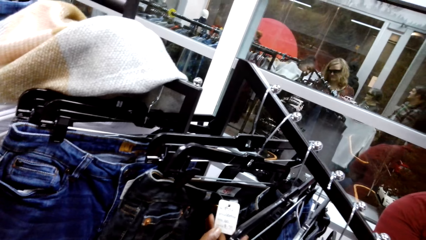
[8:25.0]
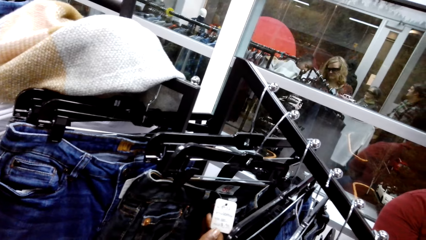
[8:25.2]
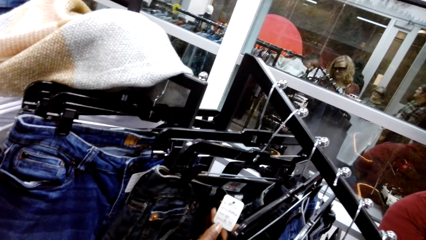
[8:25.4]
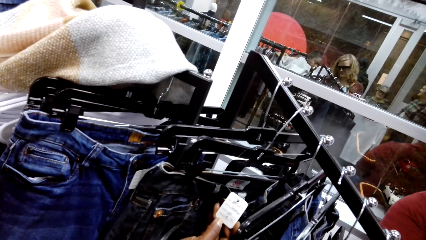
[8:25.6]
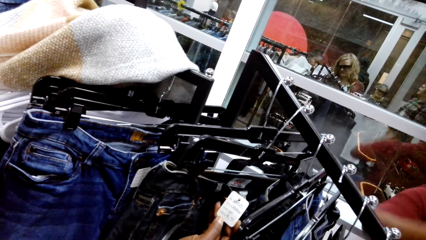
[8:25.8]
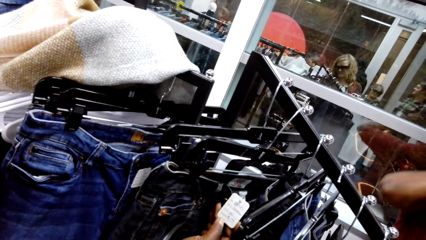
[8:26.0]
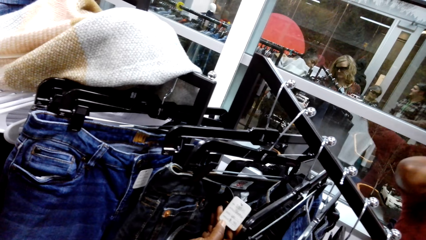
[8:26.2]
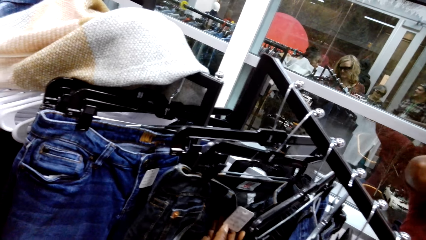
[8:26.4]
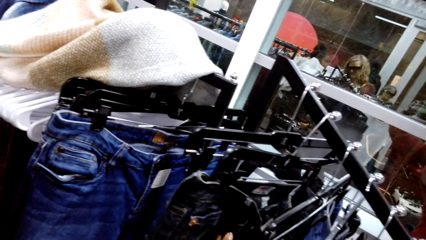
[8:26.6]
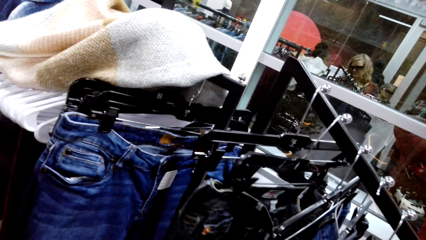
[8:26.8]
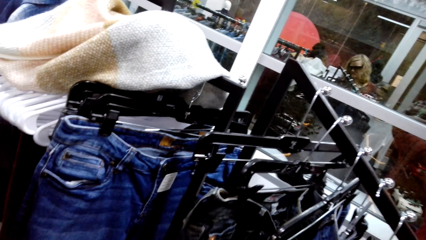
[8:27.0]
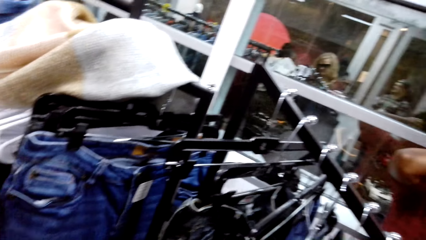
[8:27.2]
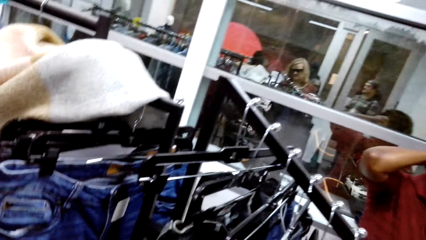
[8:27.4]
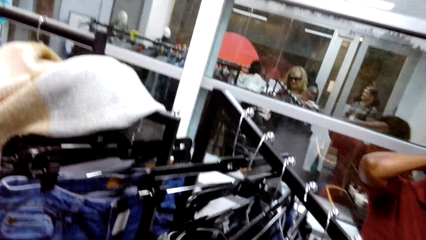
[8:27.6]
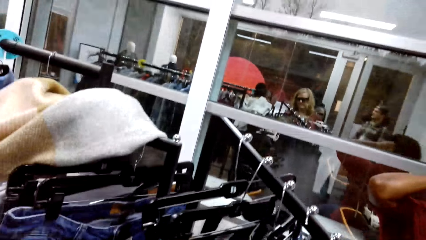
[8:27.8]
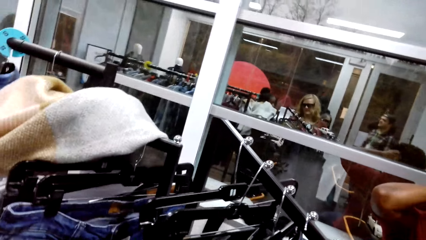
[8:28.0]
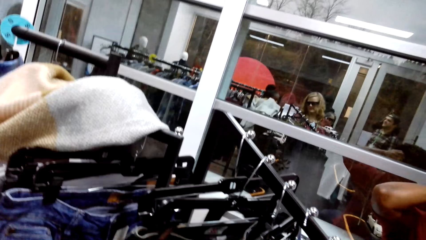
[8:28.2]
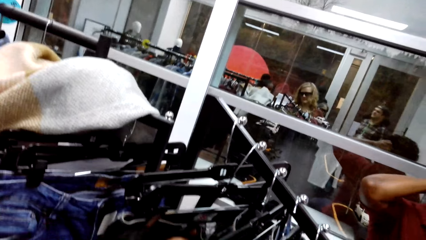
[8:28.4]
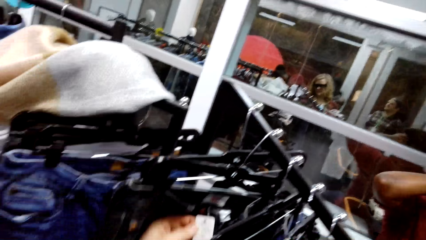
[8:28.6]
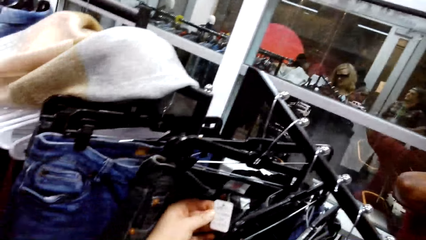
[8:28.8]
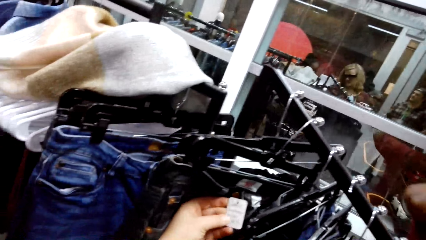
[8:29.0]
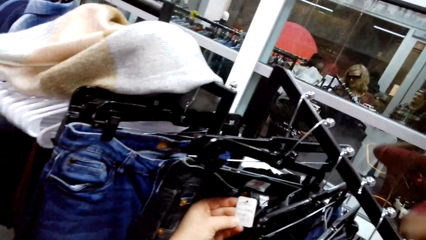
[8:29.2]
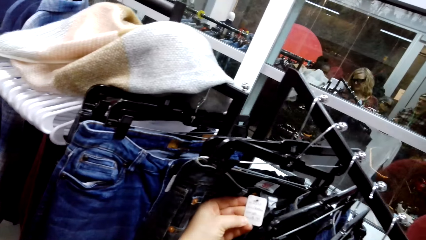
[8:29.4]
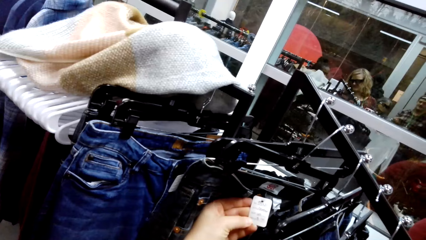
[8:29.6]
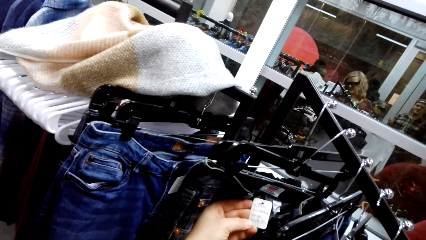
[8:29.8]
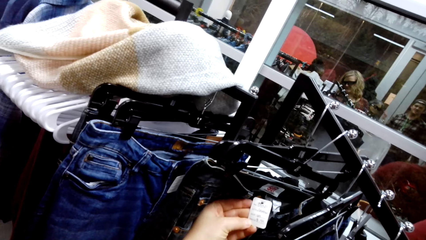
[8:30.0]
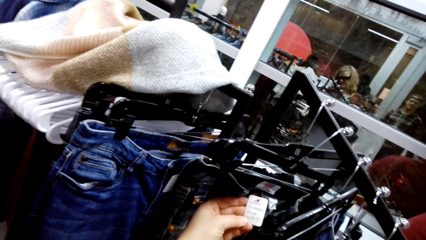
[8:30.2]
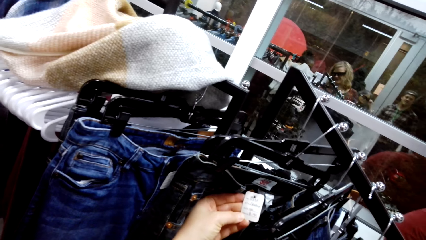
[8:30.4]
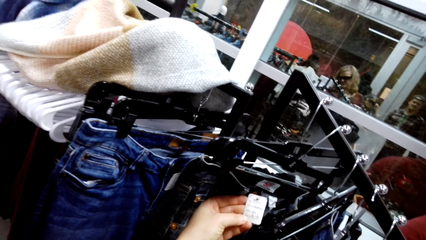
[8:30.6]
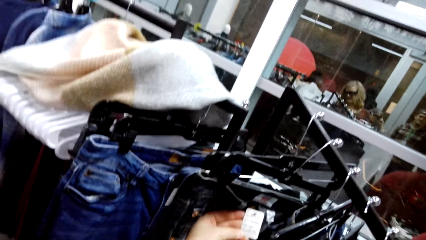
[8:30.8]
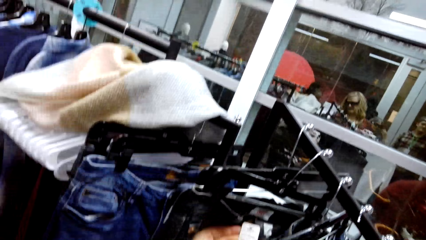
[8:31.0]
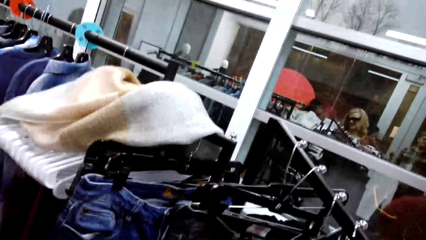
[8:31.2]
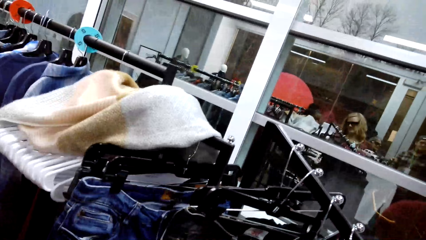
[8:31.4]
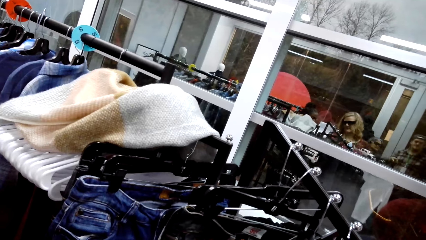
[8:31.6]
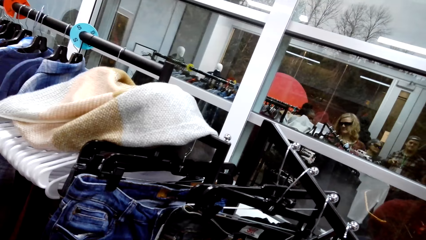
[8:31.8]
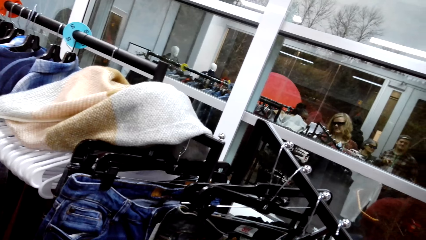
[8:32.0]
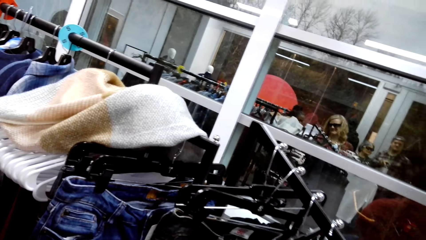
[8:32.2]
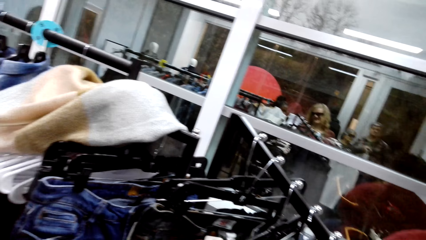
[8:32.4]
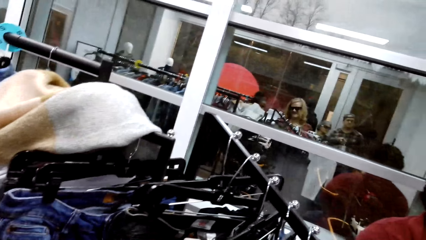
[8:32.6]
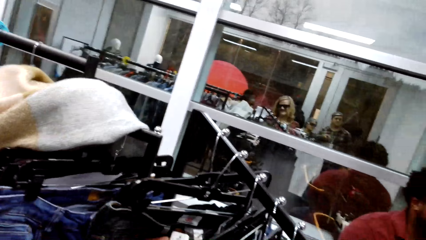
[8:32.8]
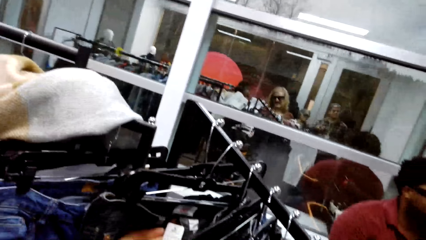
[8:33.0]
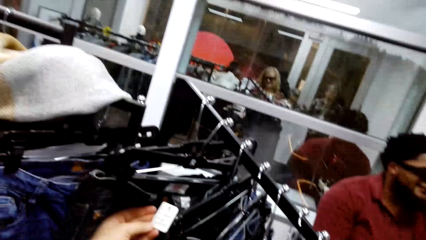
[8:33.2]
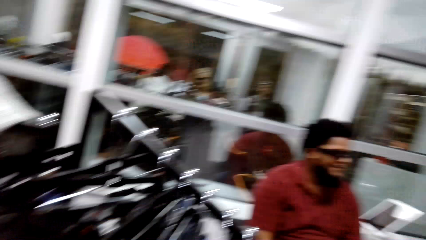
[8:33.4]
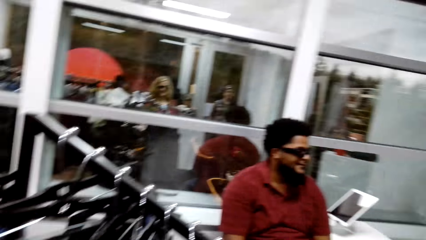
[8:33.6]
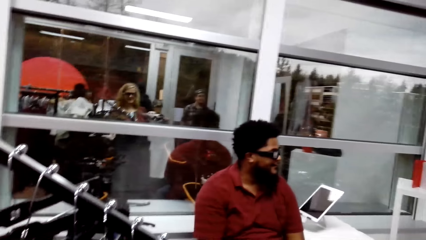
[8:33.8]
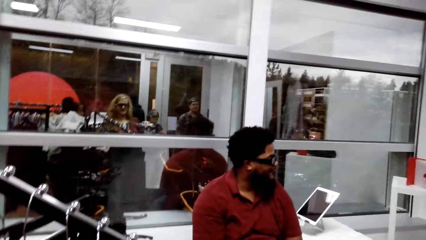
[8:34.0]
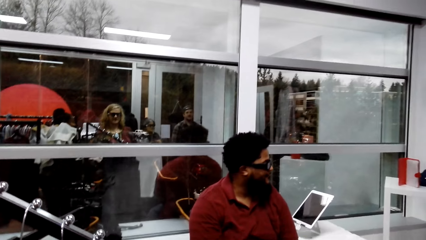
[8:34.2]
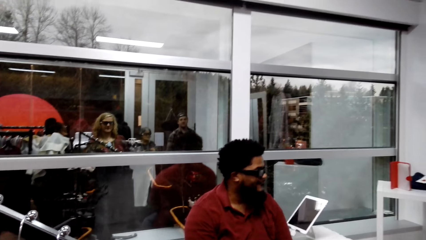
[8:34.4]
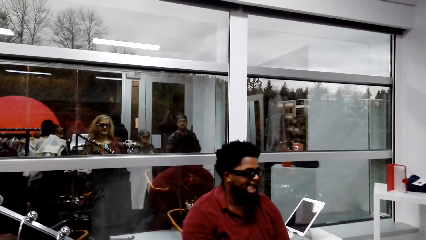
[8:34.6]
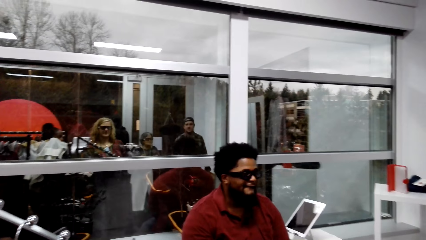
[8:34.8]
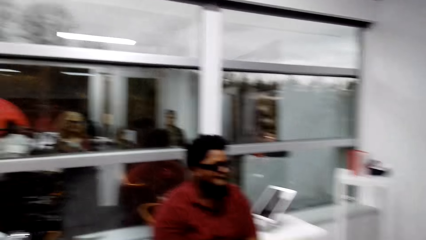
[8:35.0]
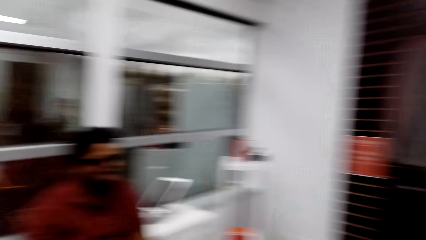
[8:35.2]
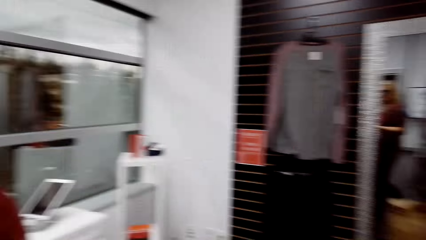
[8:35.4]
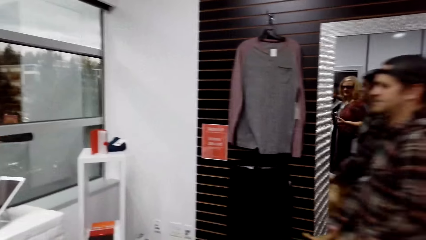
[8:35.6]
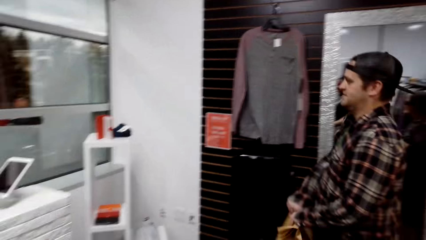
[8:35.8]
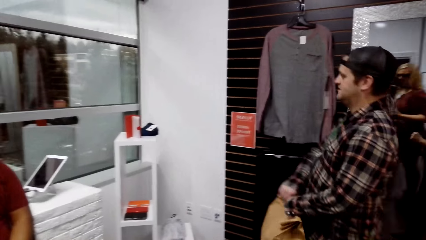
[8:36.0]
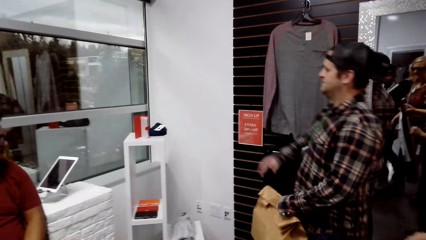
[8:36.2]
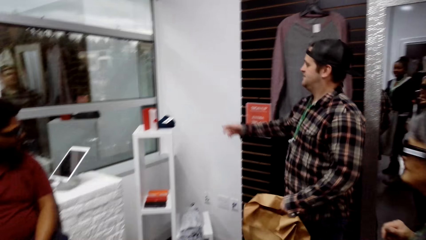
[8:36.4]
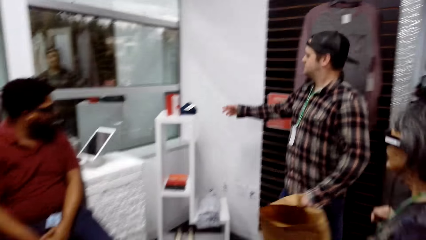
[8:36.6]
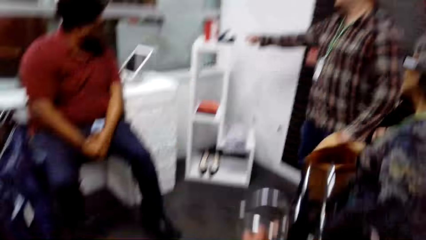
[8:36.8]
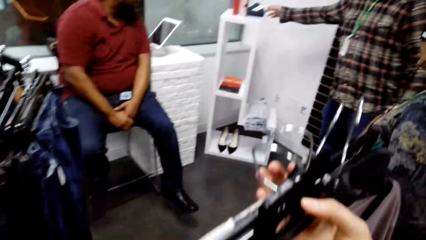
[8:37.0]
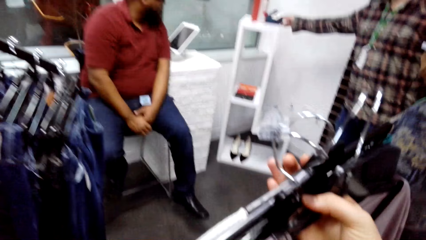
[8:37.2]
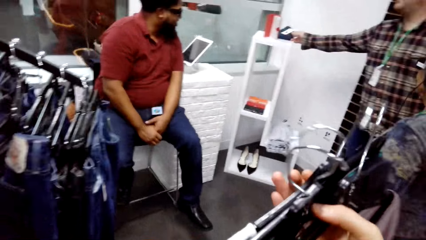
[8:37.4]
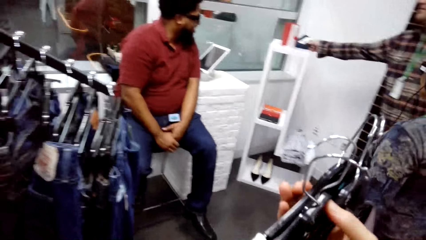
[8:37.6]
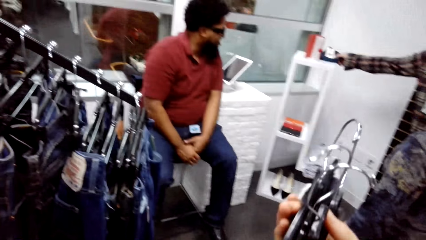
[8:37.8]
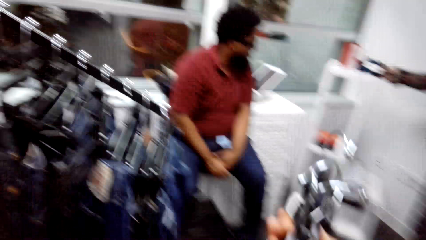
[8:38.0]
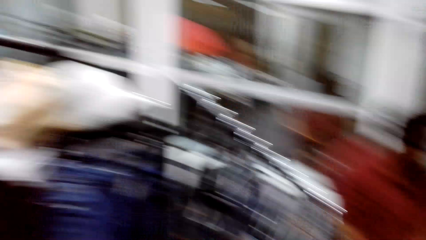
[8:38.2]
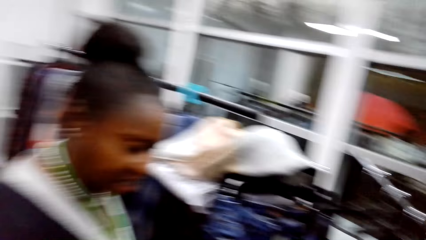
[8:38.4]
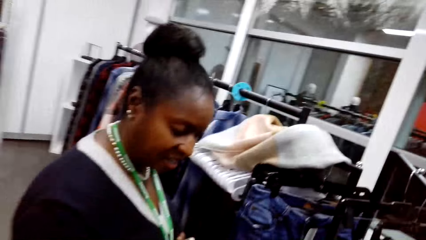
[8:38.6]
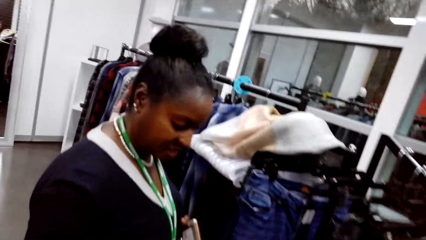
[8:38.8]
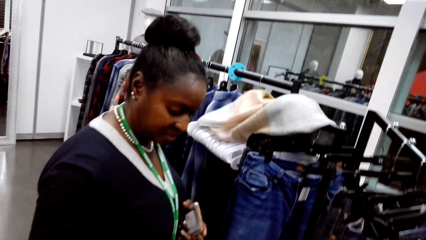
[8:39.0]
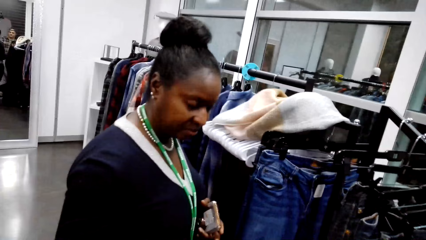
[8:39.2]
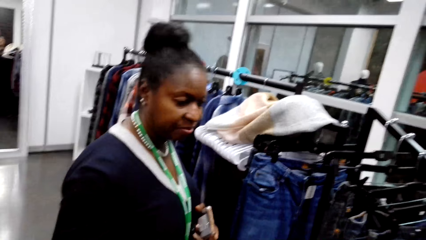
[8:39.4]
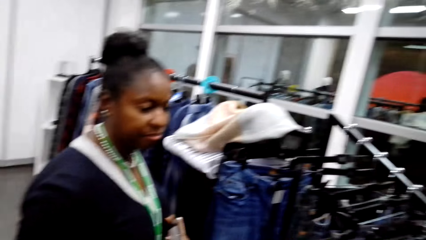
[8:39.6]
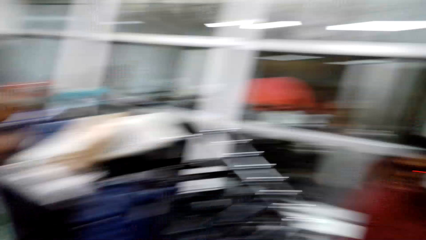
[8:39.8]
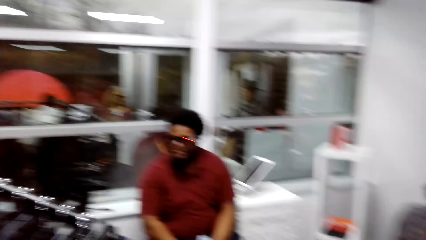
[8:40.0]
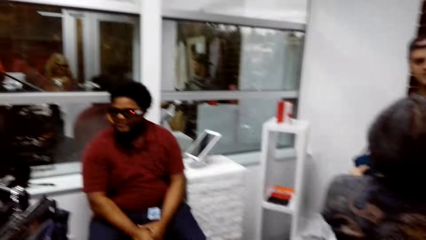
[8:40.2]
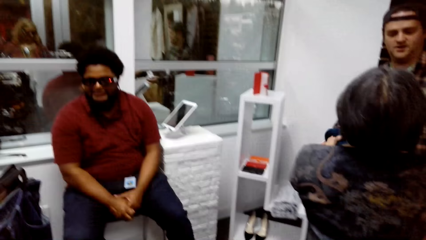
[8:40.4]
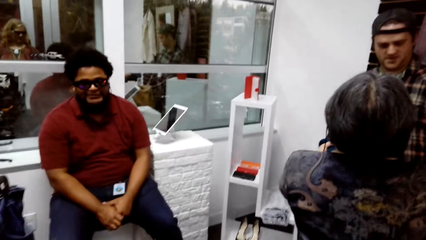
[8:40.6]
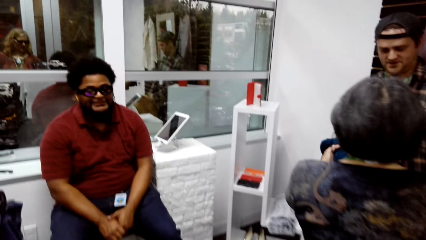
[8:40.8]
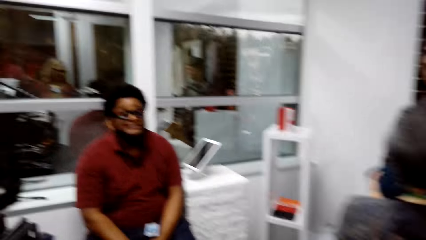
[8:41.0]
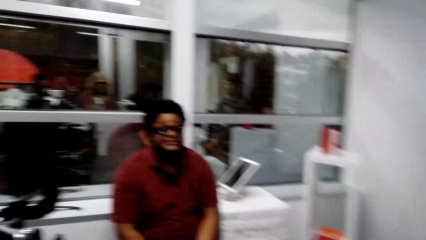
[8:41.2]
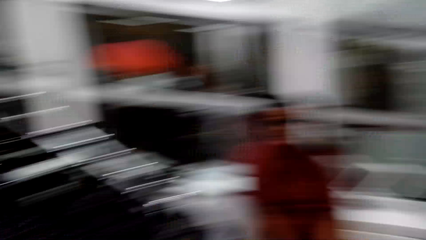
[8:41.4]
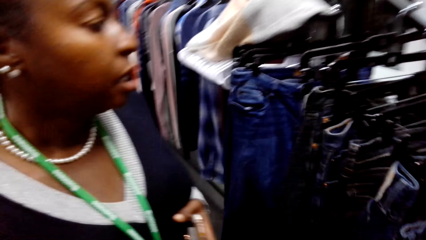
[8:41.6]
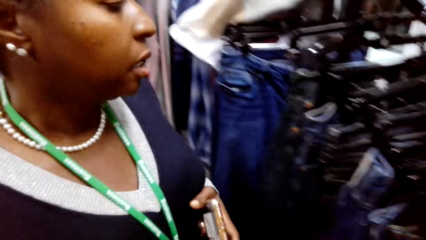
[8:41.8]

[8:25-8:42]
The camera wearer checks on the price tag on the trousers. A woman holds a cellphone. The camera wearer converses with the woman and holds clothes.
